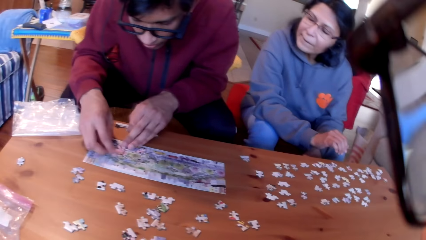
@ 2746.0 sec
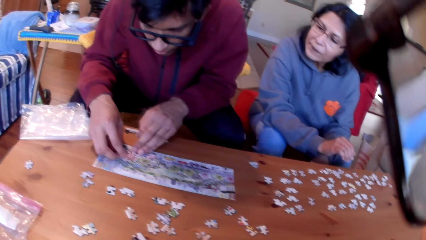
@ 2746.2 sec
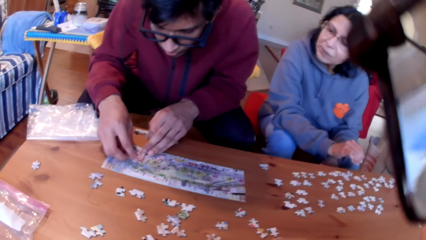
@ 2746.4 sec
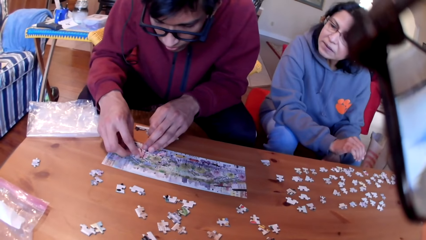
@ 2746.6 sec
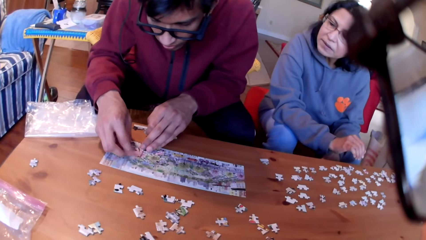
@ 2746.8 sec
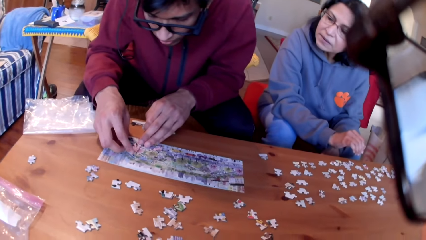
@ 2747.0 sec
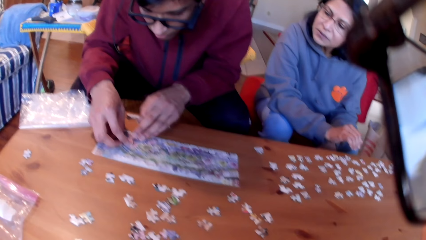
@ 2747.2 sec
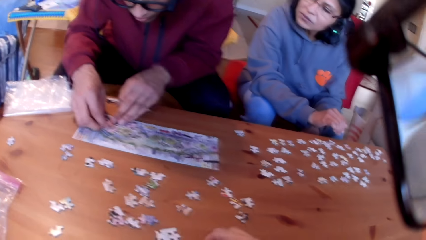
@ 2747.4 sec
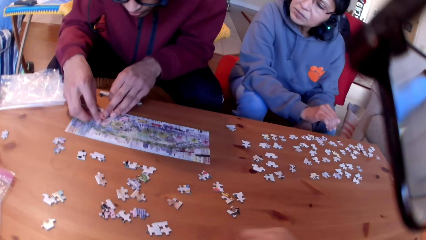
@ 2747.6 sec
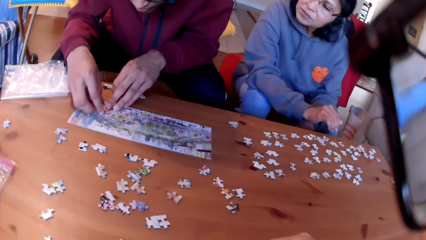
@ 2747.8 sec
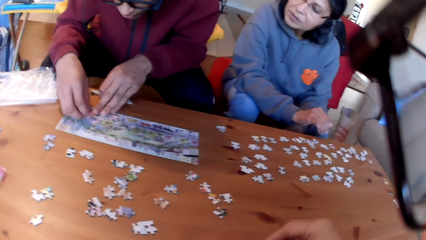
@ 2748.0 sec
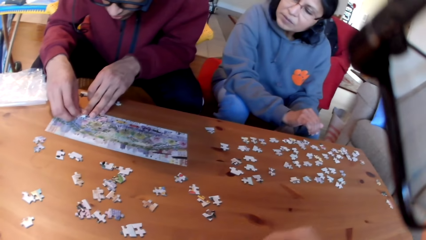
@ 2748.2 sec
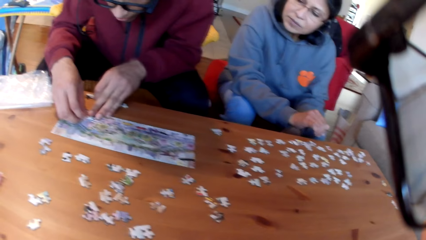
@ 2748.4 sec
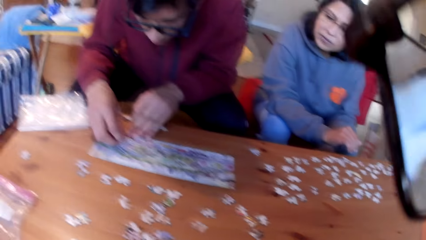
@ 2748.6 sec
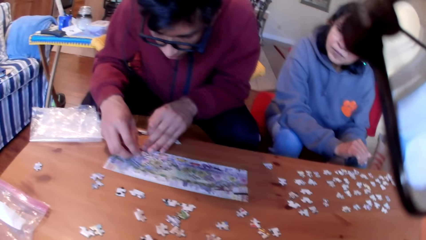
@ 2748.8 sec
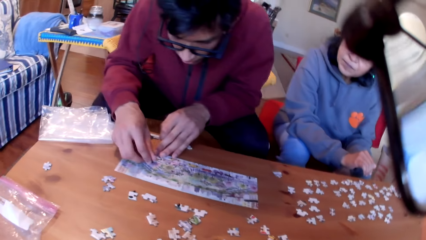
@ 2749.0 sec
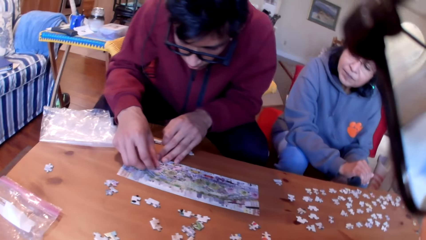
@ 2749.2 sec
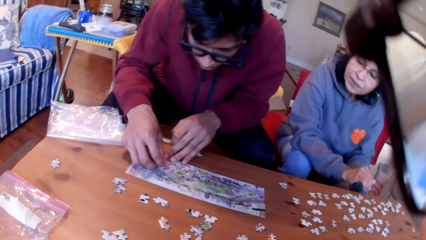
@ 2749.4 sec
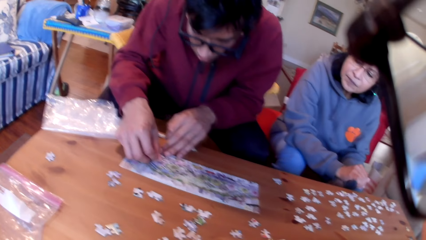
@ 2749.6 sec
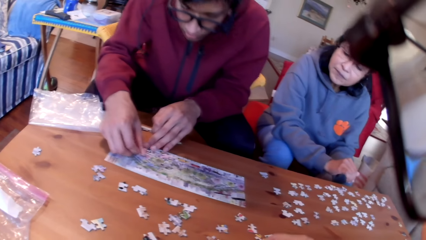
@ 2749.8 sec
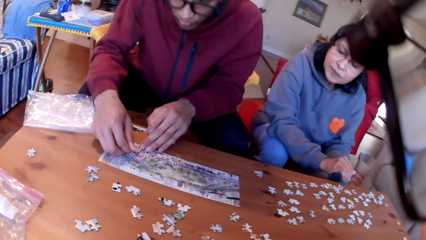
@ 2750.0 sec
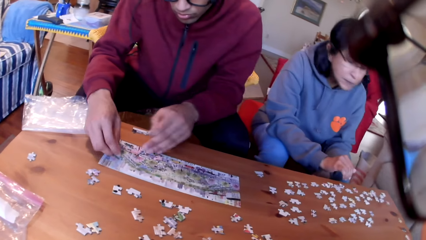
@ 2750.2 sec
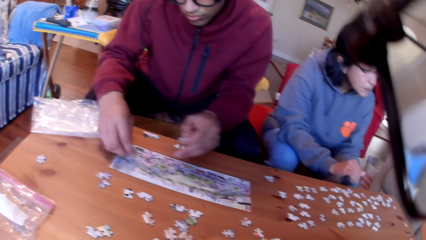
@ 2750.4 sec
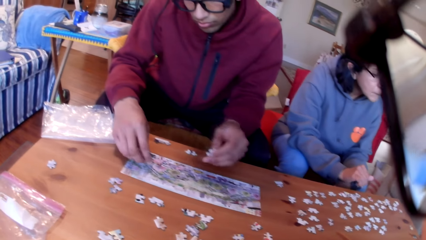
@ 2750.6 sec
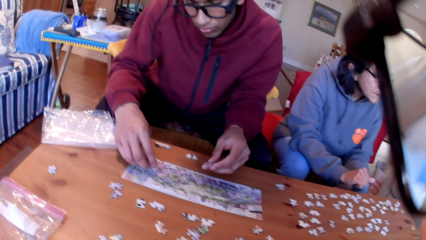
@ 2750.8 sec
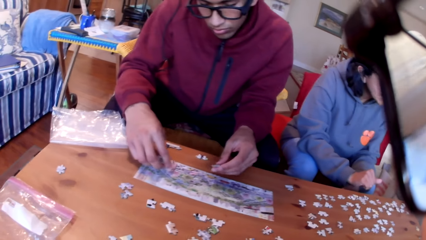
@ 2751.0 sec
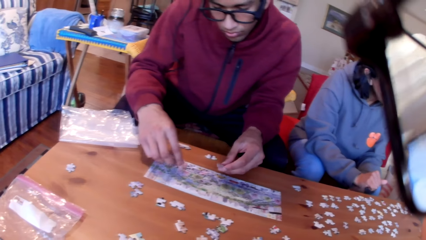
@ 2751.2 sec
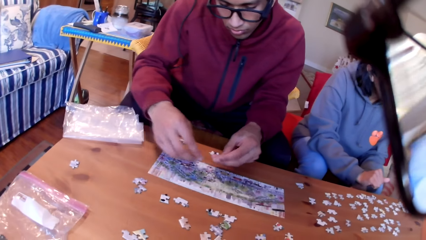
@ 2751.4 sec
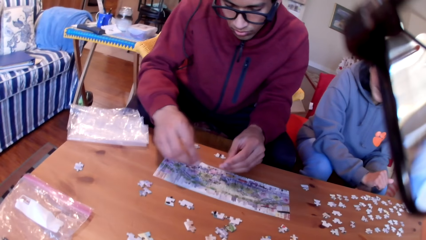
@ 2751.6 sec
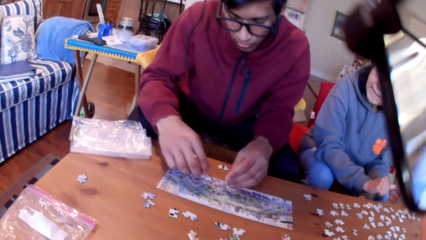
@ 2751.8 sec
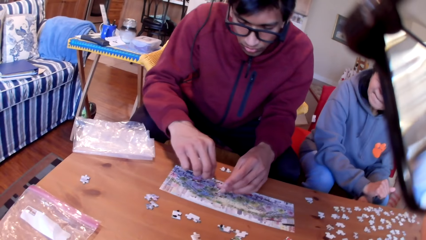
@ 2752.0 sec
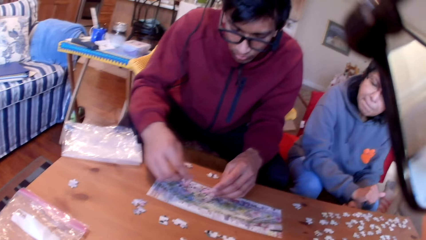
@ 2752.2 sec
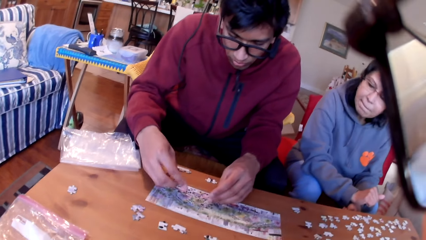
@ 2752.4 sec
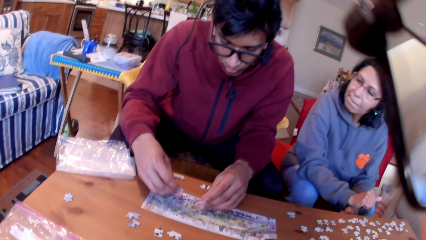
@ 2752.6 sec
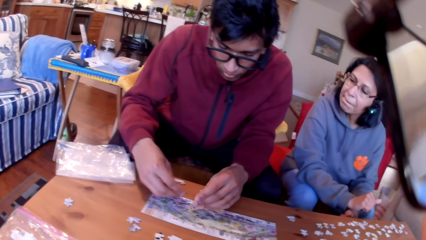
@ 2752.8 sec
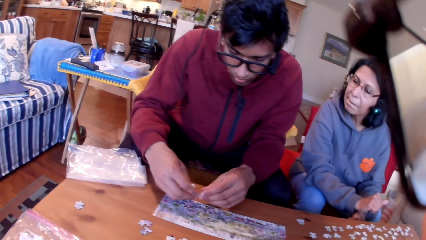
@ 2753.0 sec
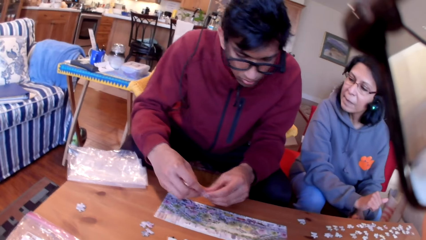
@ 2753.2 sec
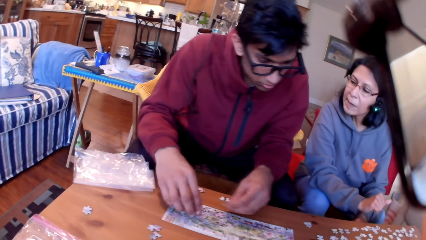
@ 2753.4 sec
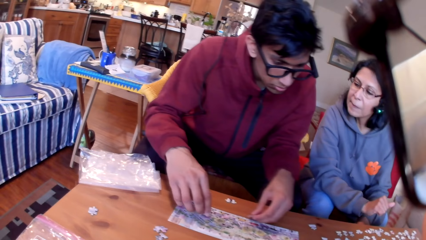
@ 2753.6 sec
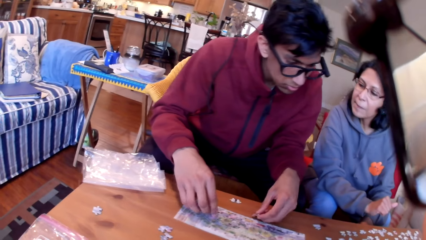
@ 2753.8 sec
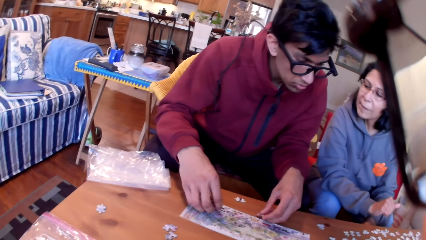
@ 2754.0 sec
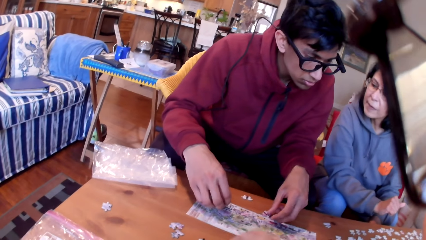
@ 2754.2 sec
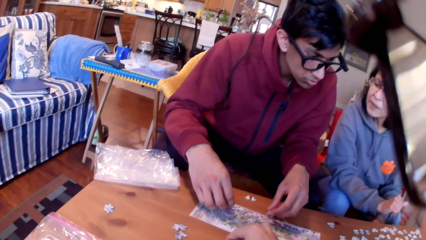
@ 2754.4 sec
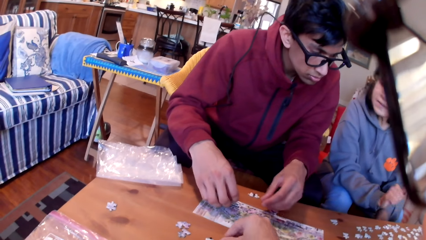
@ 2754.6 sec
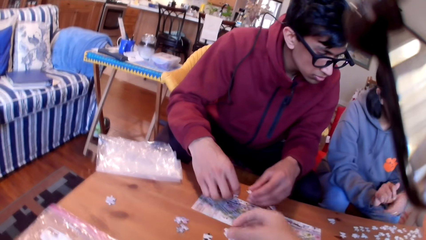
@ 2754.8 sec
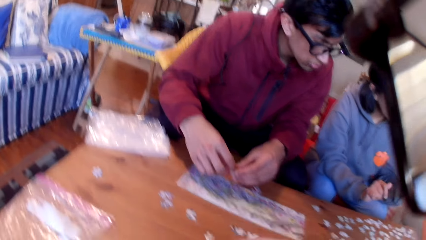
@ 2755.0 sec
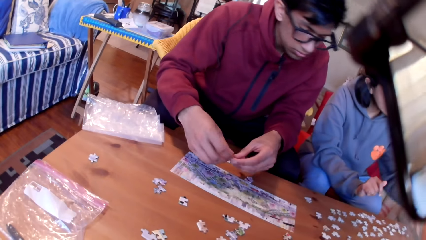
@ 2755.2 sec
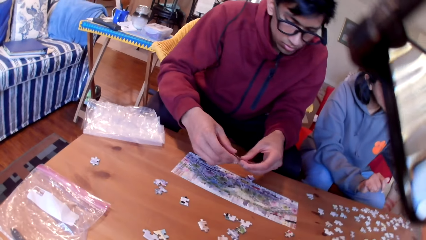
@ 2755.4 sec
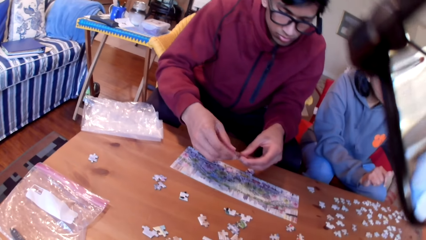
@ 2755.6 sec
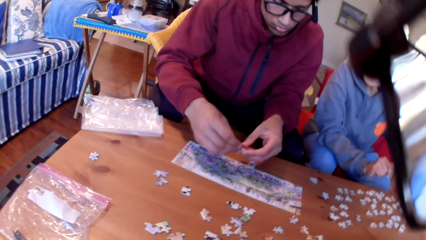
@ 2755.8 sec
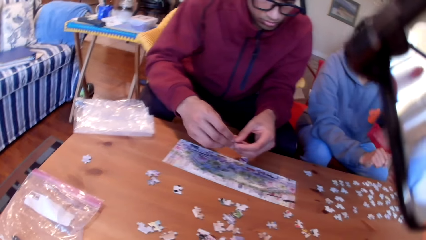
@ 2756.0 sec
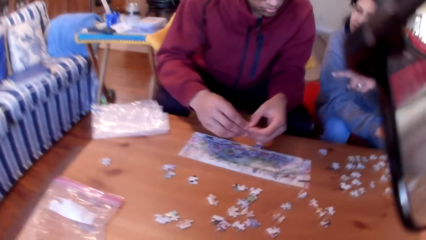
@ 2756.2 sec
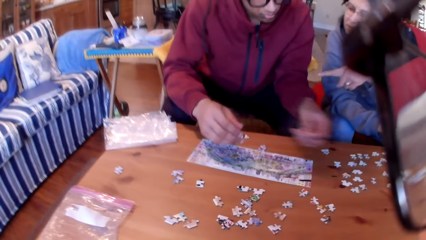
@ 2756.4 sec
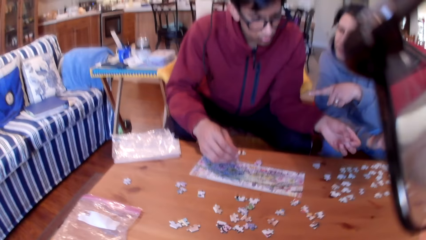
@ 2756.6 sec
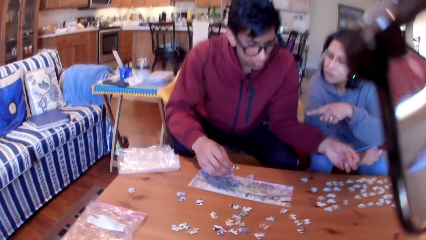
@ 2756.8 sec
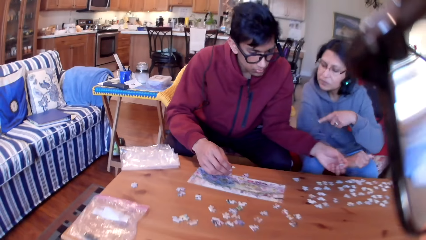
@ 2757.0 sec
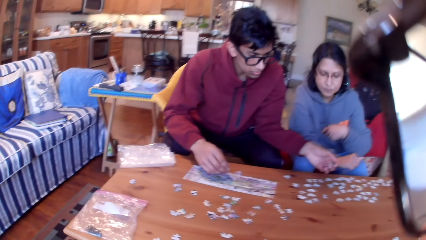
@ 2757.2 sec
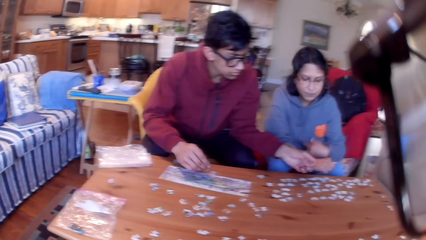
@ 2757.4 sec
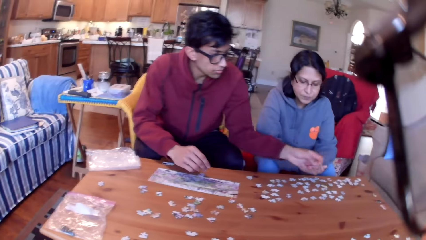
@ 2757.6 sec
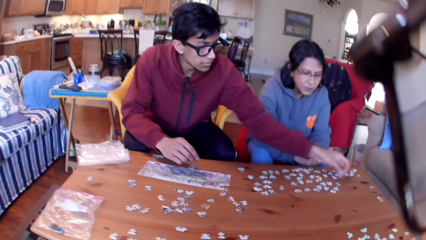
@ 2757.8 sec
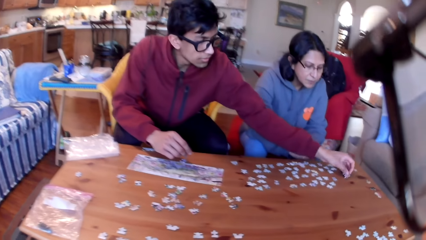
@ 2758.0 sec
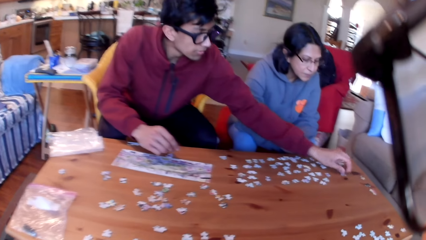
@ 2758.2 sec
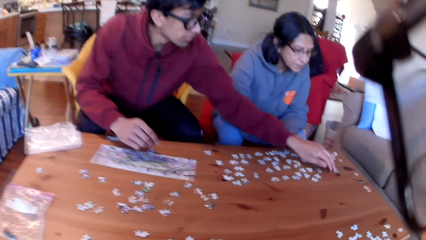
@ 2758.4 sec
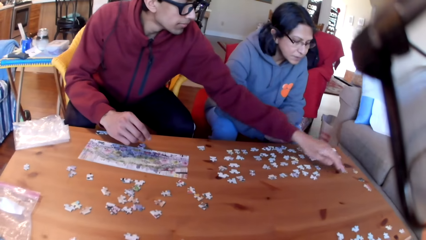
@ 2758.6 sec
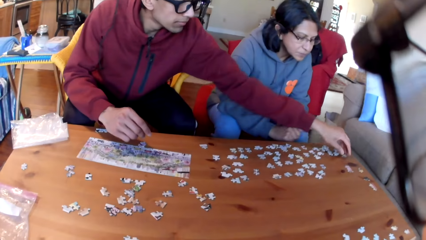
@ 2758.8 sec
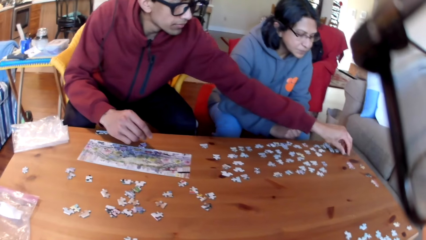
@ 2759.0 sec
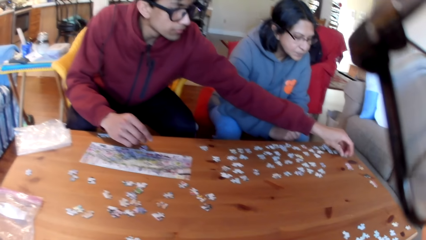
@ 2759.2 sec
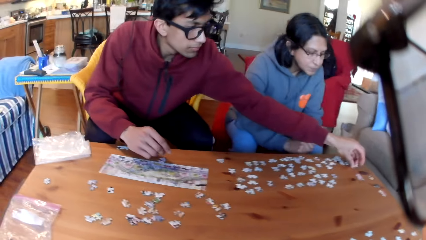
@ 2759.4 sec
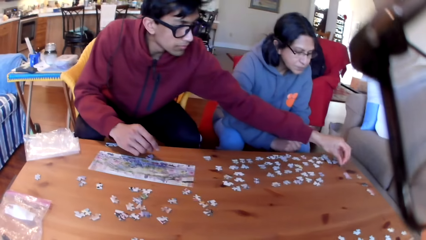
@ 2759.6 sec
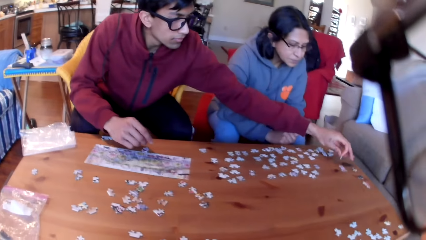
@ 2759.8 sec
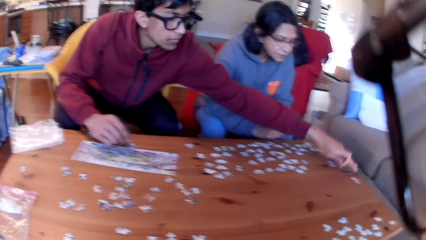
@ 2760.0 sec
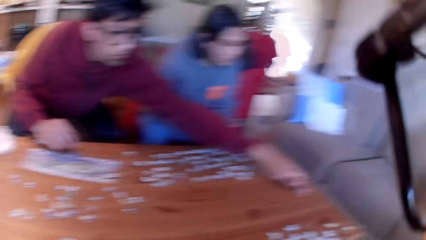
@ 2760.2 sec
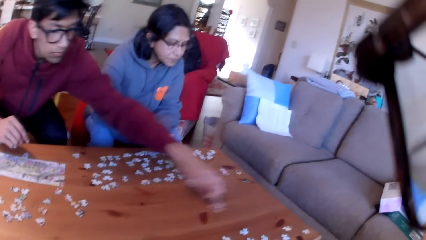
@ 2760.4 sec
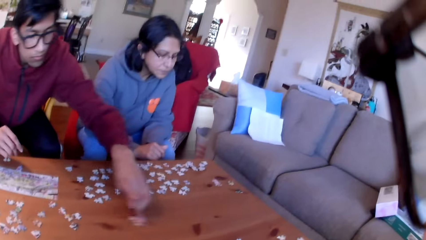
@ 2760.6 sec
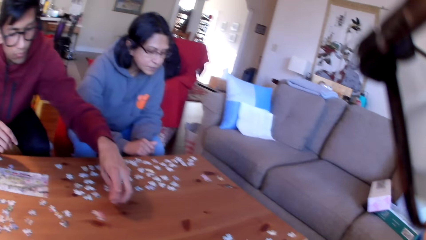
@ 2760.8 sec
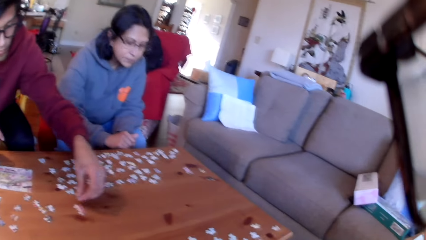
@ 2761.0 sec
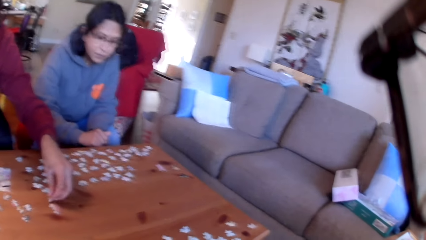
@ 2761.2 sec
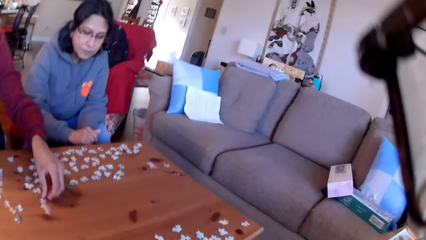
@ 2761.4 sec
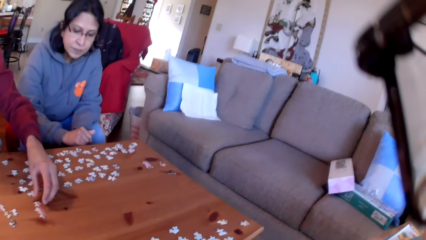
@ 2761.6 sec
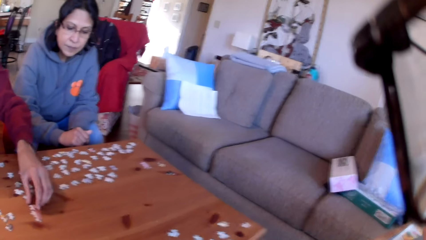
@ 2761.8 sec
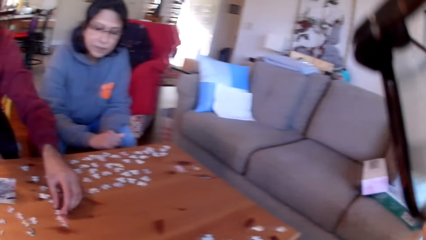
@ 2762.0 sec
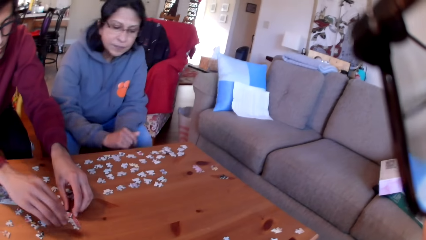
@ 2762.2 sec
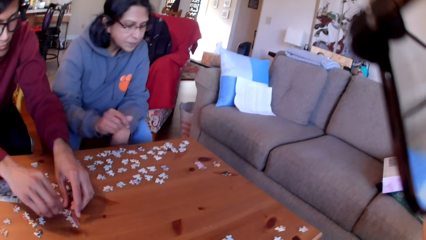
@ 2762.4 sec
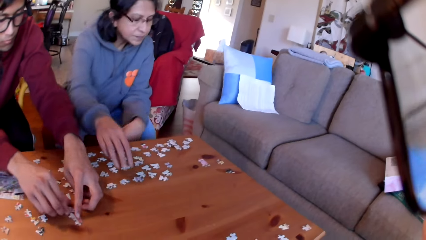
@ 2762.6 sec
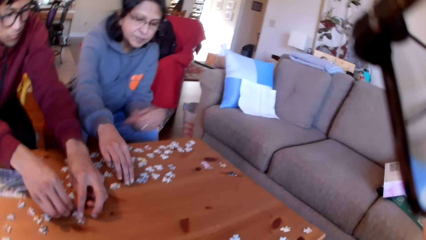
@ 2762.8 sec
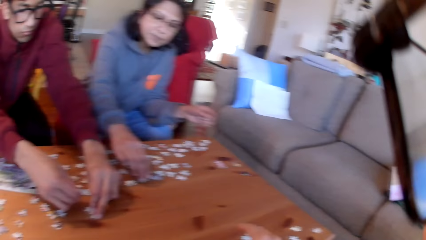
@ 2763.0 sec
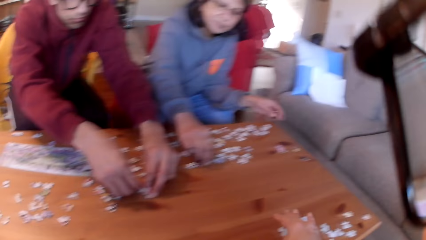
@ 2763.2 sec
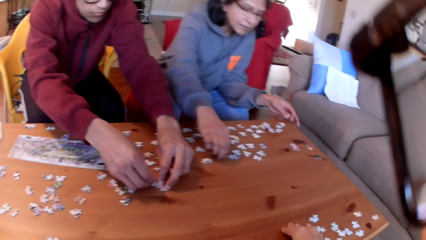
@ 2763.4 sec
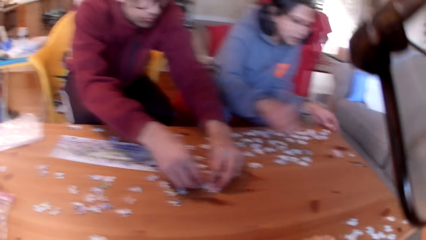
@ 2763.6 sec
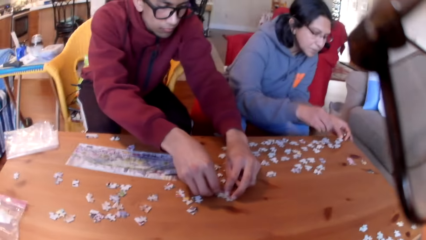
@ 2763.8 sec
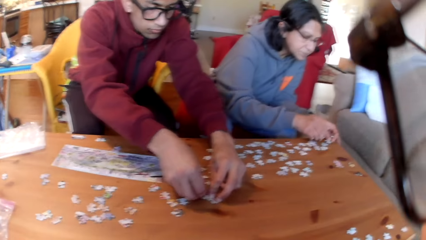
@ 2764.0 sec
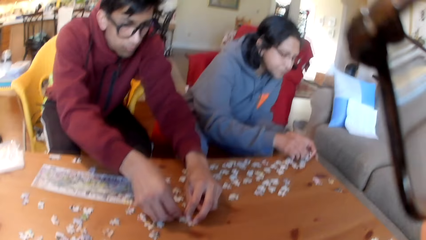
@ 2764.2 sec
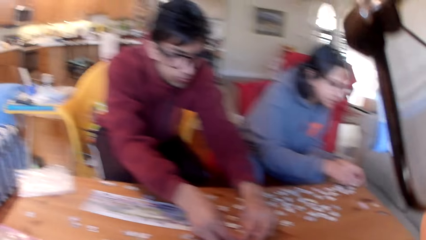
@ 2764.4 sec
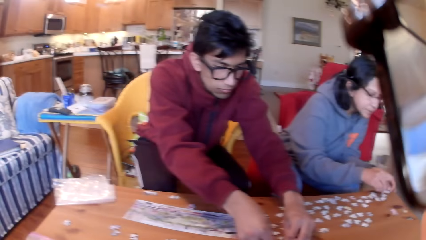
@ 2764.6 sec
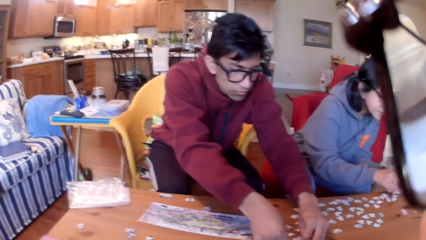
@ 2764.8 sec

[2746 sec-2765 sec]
The camera wearer puts the puzzle on the table. A man takes a puzzle. The camera wearer puts the puzzle on the table and picks up the jigsaw puzzle. The man points at the puzzles. A woman points at the table and arranges the jigsaw puzzle aside. The man puts a puzzle on the table, takes a puzzle, moves a puzzle on the table, joins the puzzles and arranges the jigsaw puzzle. The camera wearer moves puzzles on the table.
